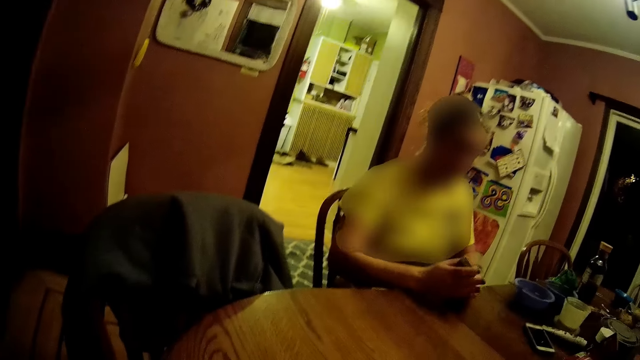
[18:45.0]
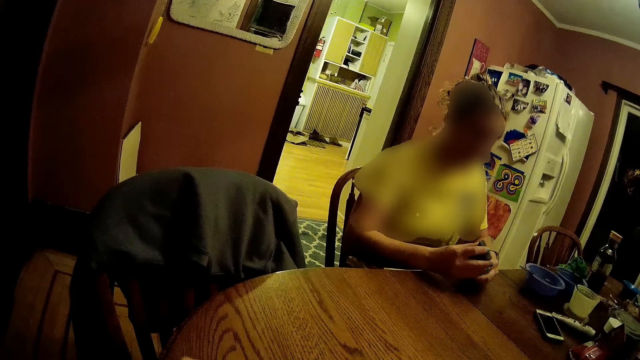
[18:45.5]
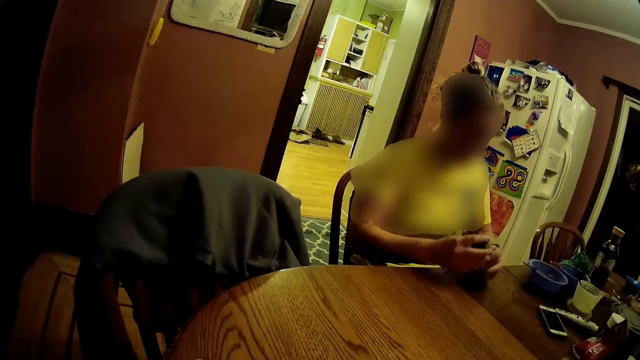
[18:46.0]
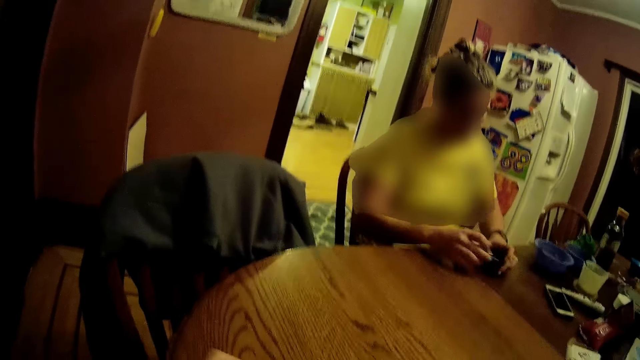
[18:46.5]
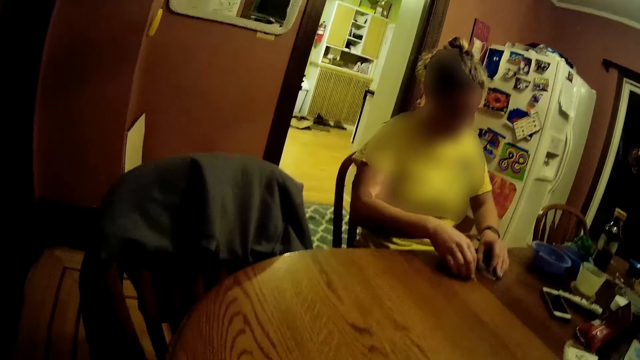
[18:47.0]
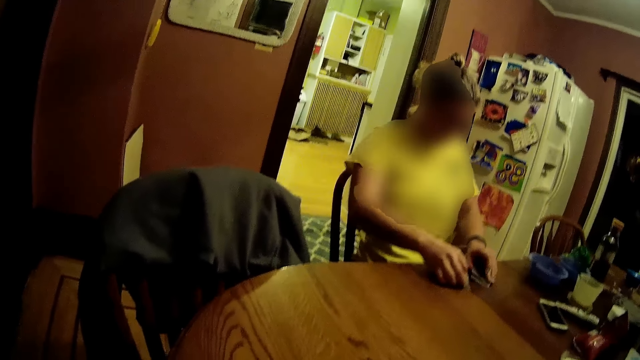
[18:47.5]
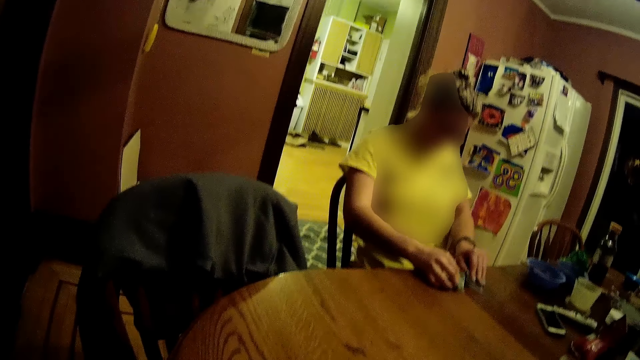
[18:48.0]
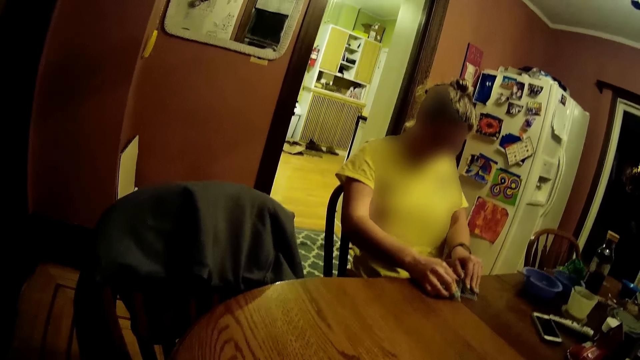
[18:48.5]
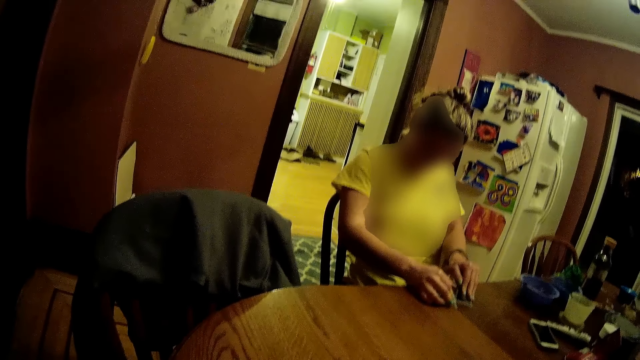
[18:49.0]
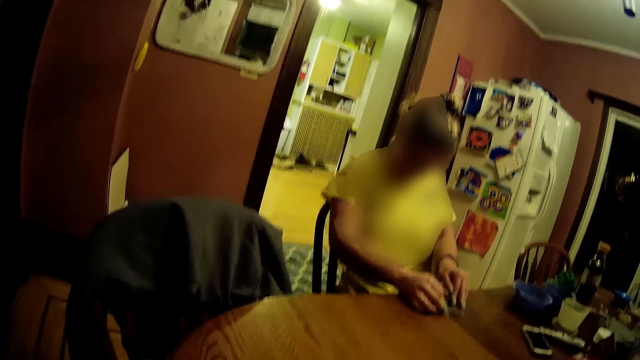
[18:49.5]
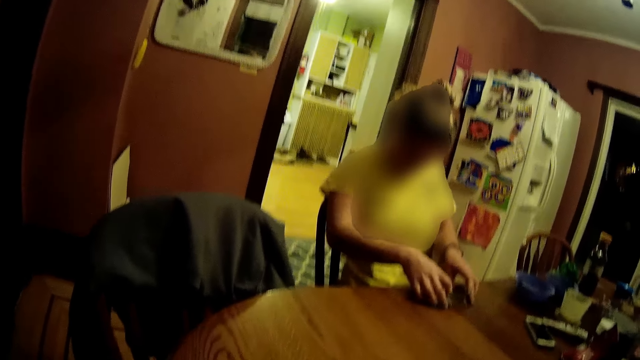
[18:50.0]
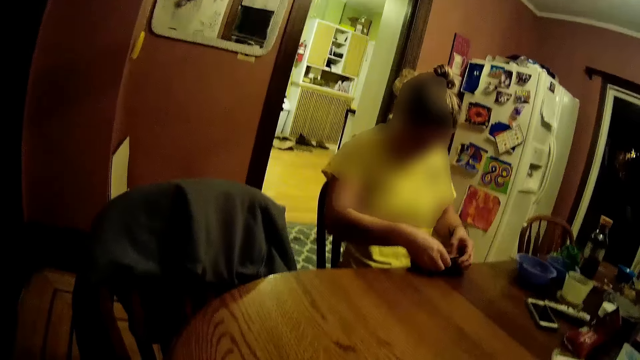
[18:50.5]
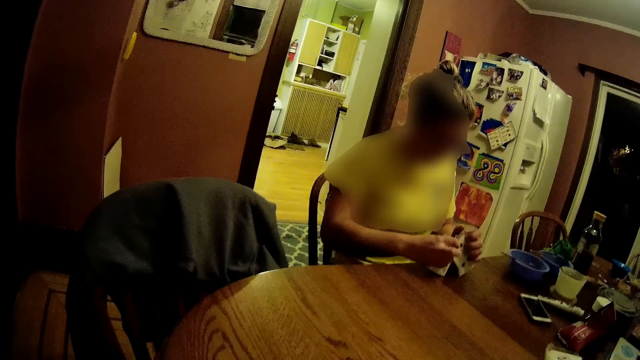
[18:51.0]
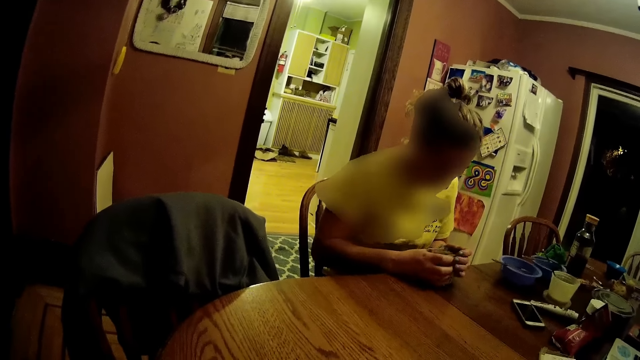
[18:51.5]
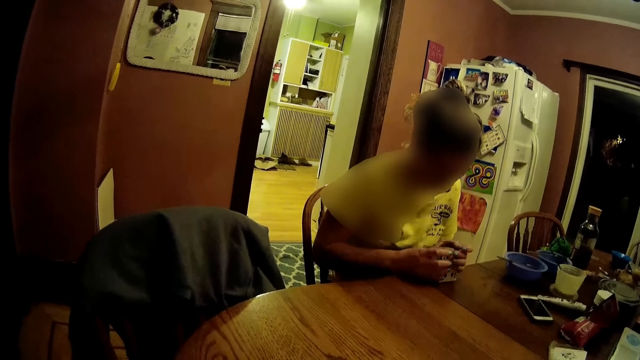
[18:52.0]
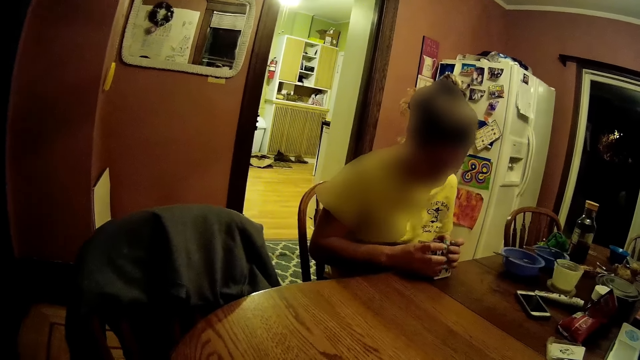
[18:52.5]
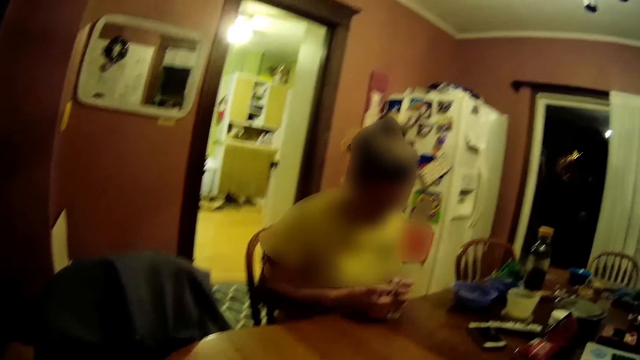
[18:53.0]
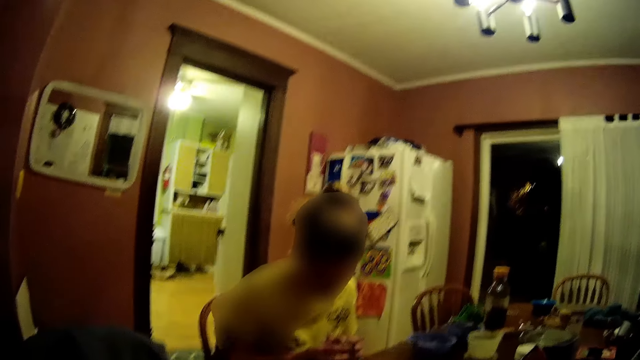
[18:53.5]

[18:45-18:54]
The woman shuffles the cards on the table with both hands. The woman packs the cards on the table into a deck of cards with both hands.

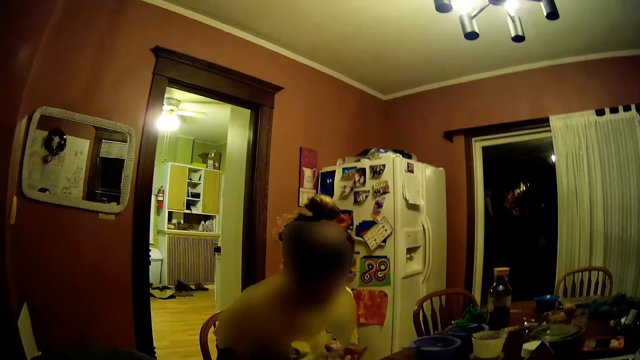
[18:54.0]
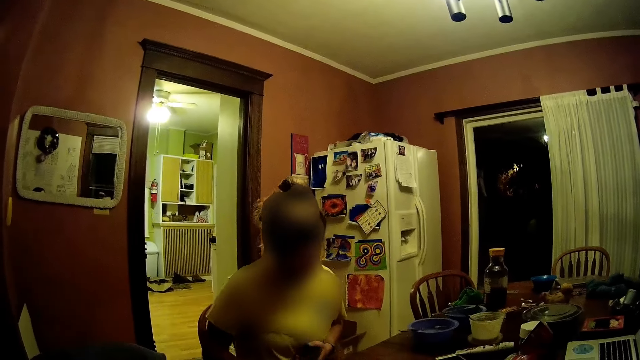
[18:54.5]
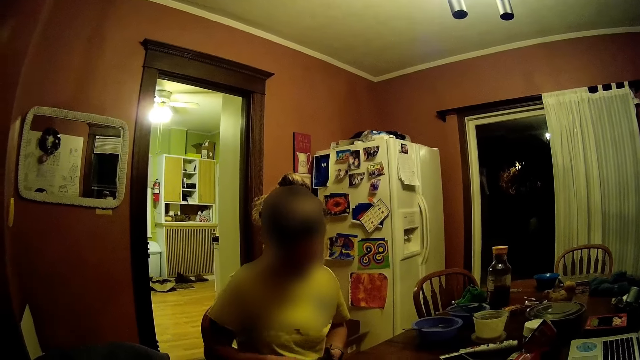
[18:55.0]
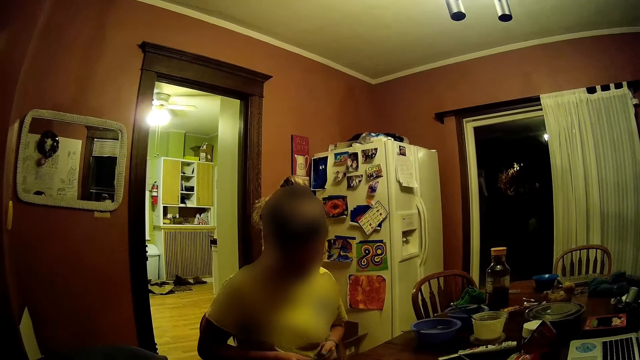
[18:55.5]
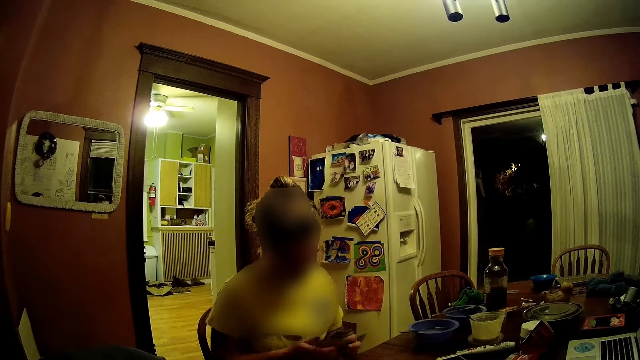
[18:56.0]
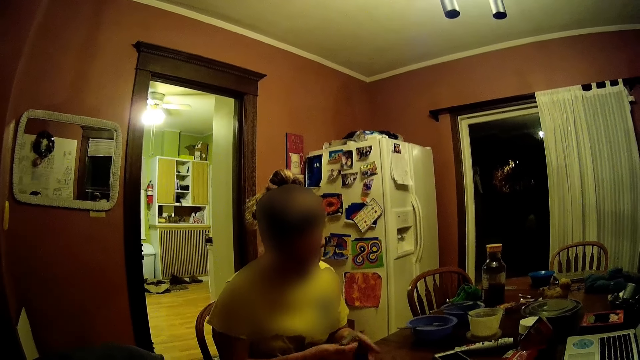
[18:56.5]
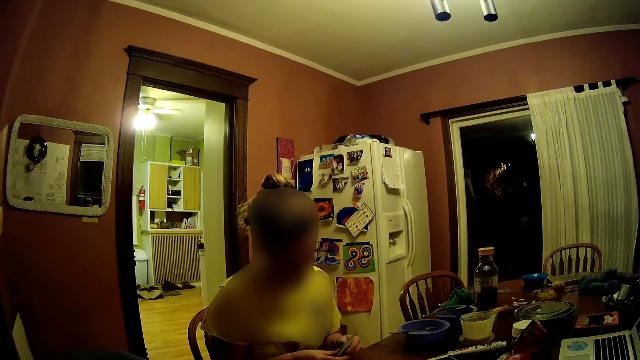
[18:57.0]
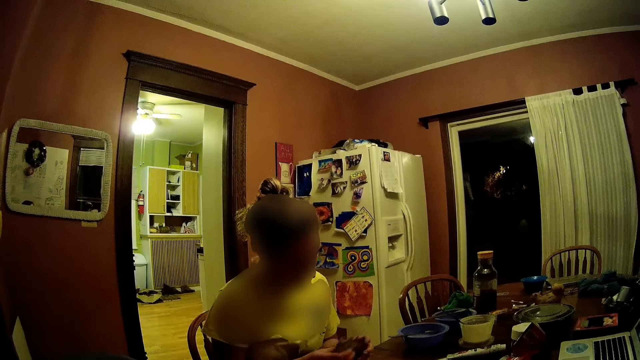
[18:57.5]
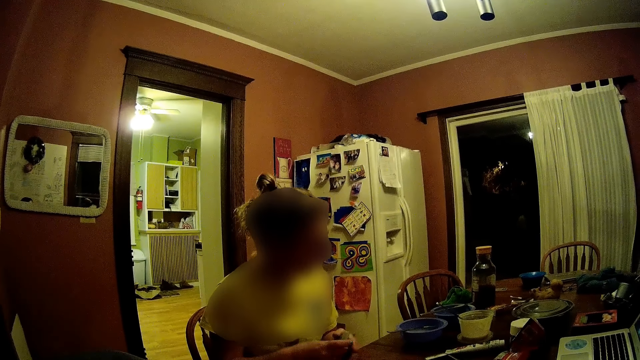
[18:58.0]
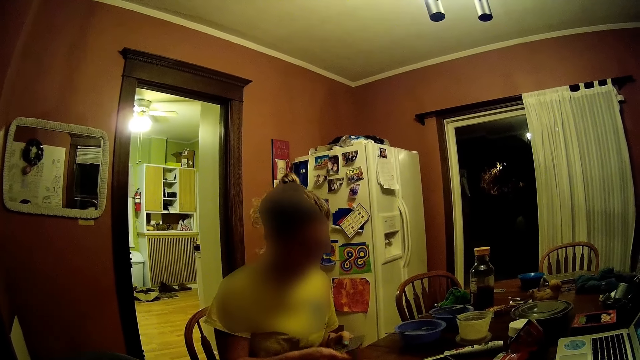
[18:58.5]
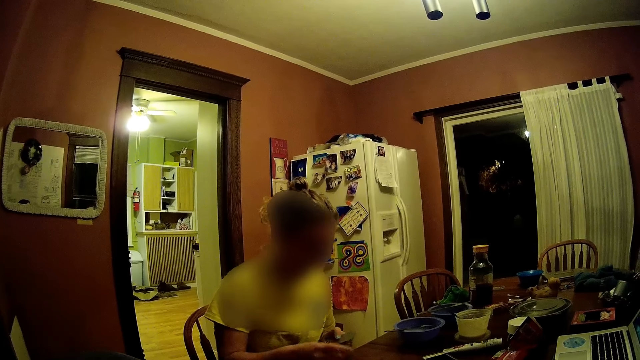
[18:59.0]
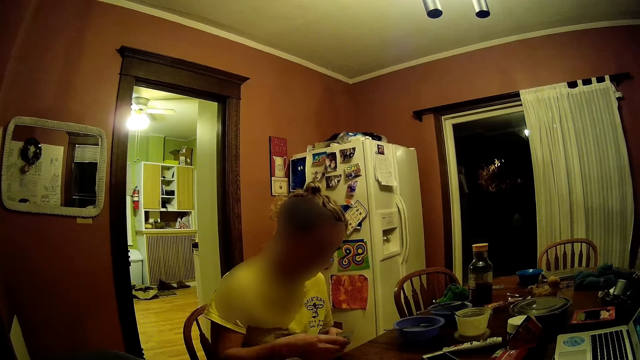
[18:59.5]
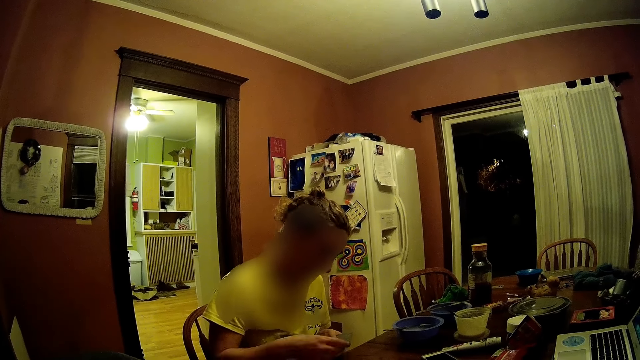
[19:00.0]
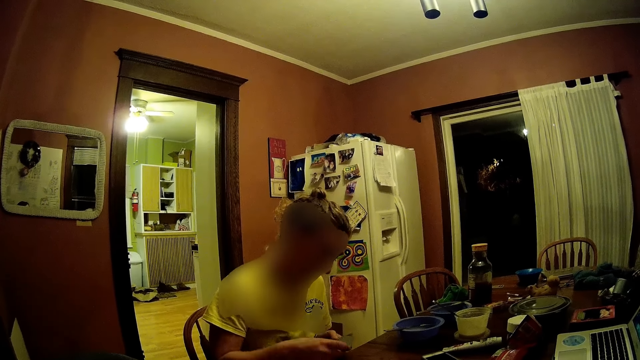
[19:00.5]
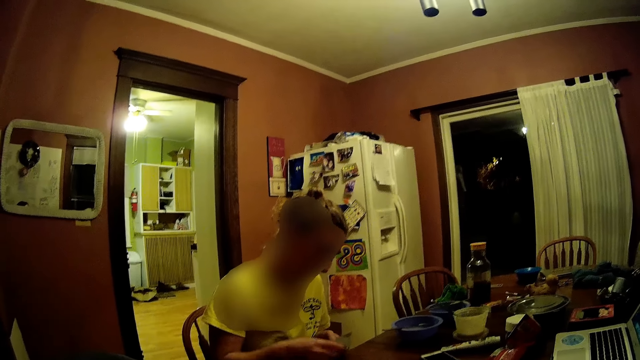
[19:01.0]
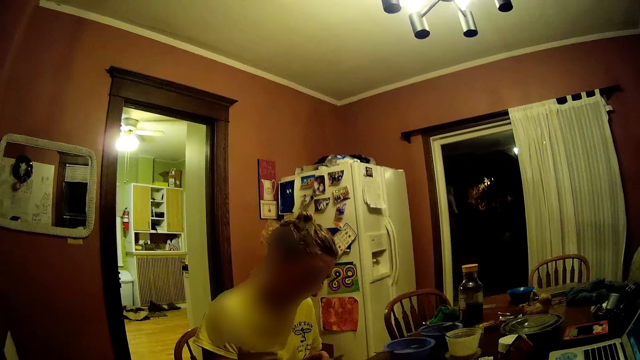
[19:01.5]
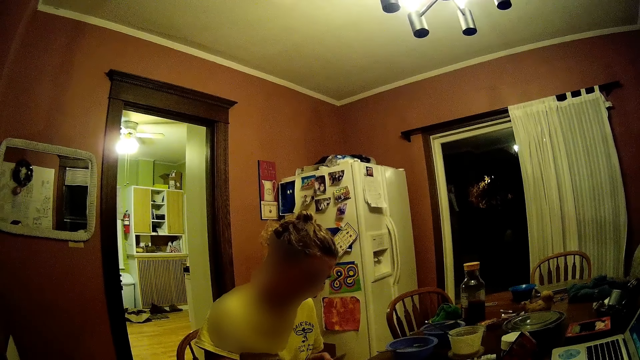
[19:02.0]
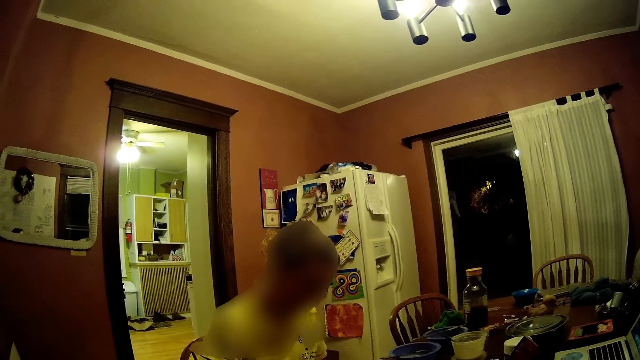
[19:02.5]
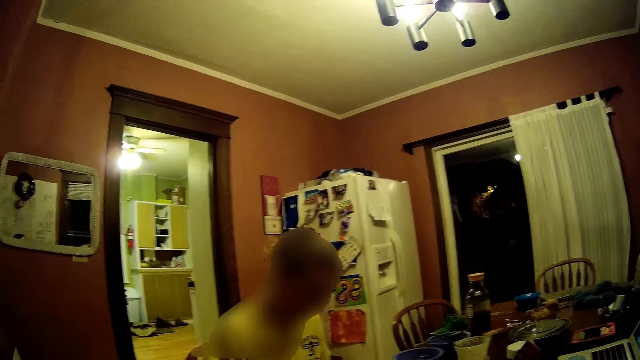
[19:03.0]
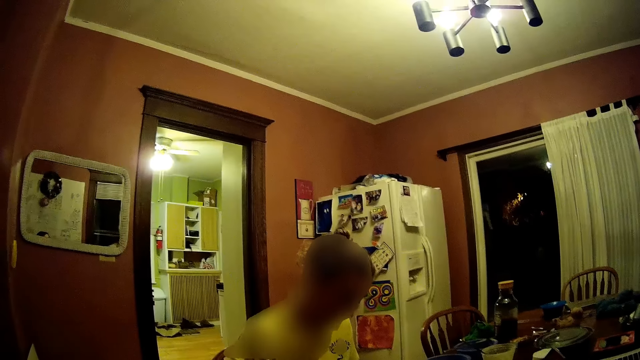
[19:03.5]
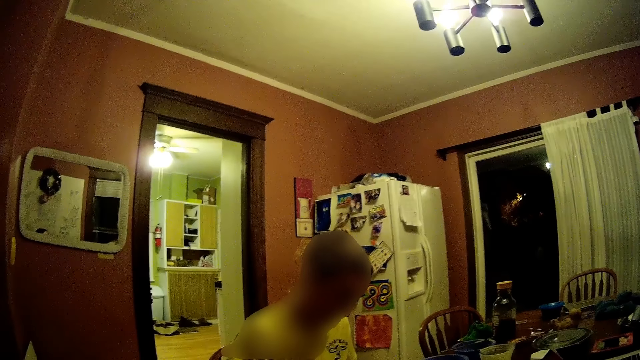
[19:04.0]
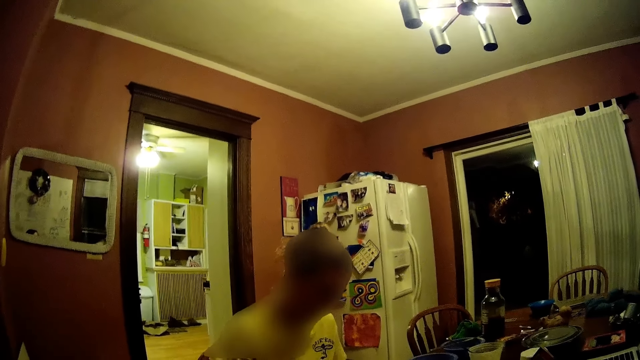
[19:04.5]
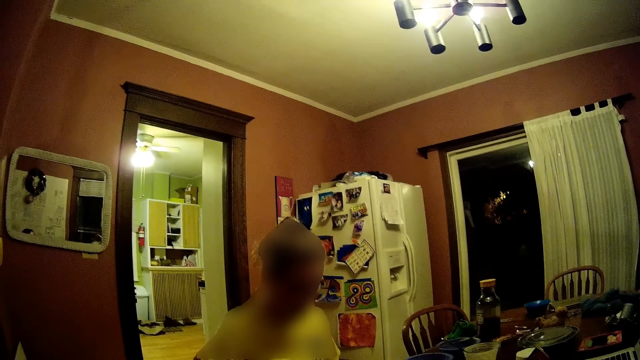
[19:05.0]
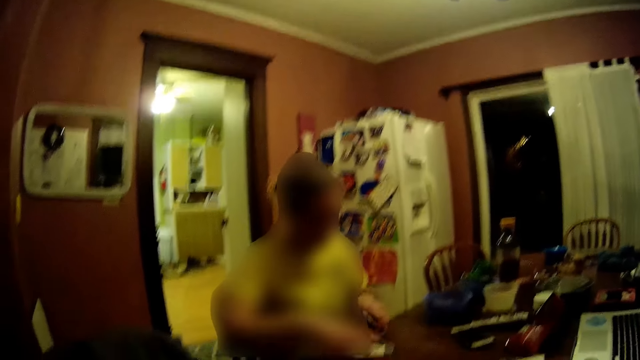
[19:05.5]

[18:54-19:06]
The woman shuffles the cards with both hands on her lap. The woman taps the table with the deck of cards in her hands. The woman shuffles the cards in her hands with both hands. The woman taps the table with the deck of cards in her hands. The woman picks a card with her right hand from the deck of cards in her left hand. The woman puts the card in her right hand face down on the table. The woman picks a card with her right hand from the deck of cards in her left hand. The woman puts the card in her right hand face down on the table. The woman picks a card with her right hand from the deck of cards in her left hand. The woman puts the card in her right hand face down on the table. The woman picks a card with her right hand from the deck of cards in her left hand. The woman puts the card in her right hand face down on the table. The woman picks a card with her right hand from the deck of cards in her left hand. The woman puts the card in her right hand face down on the table. The woman picks a card with her right hand from the deck of cards in her left hand. The woman puts the card in her right hand face down on the table. The woman picks a card with her right hand from the deck of cards in her left hand.
